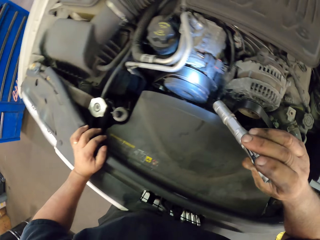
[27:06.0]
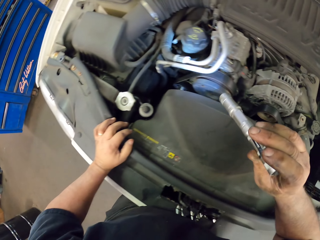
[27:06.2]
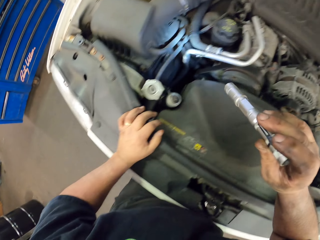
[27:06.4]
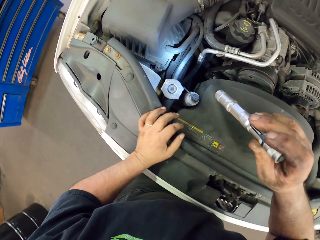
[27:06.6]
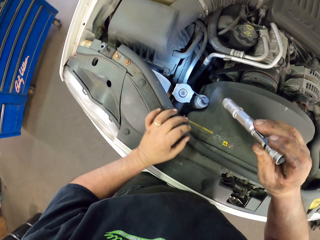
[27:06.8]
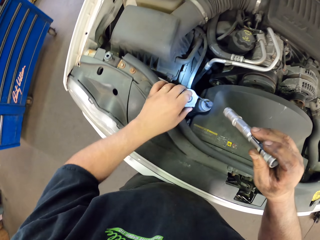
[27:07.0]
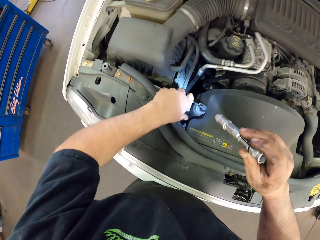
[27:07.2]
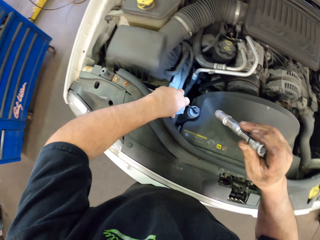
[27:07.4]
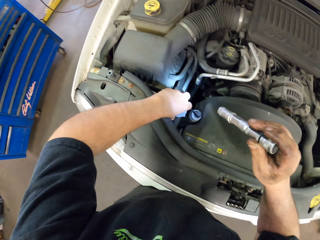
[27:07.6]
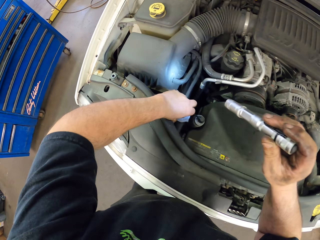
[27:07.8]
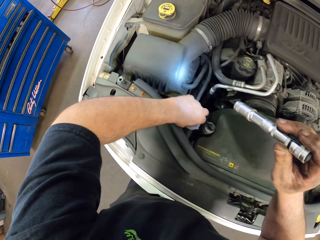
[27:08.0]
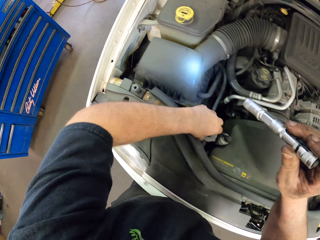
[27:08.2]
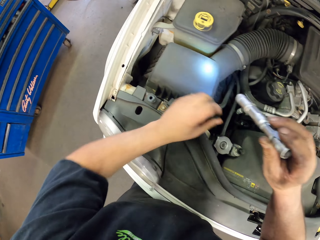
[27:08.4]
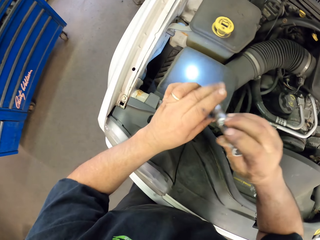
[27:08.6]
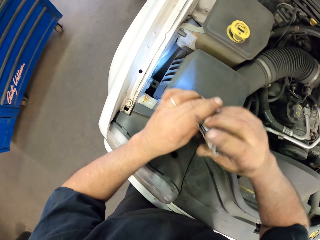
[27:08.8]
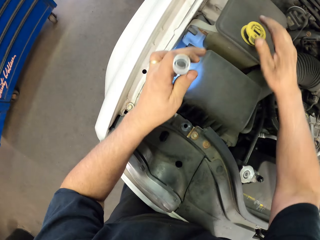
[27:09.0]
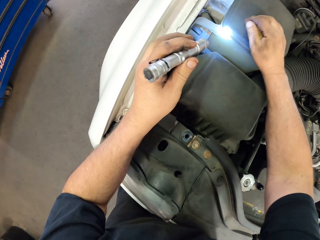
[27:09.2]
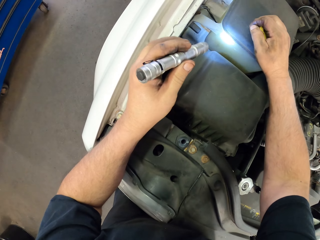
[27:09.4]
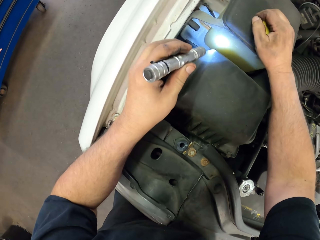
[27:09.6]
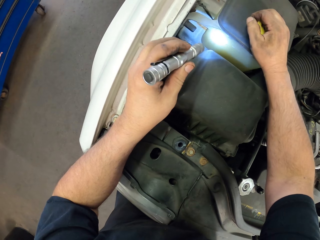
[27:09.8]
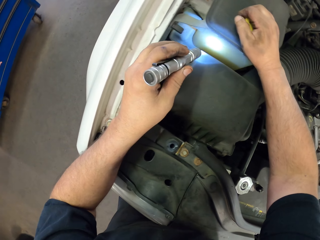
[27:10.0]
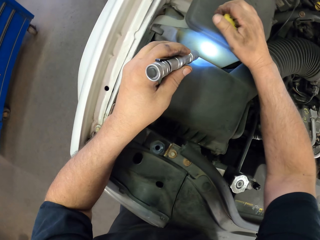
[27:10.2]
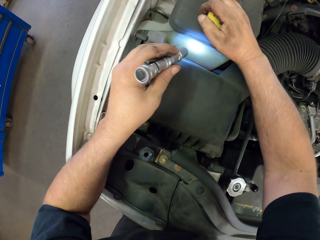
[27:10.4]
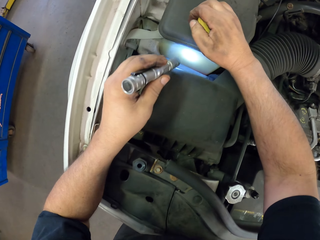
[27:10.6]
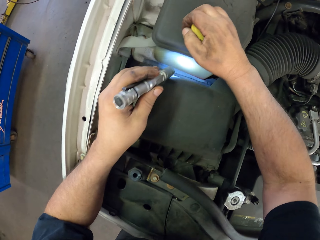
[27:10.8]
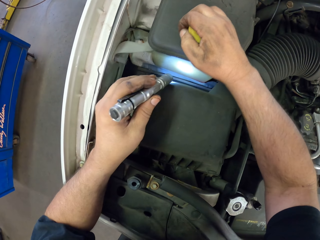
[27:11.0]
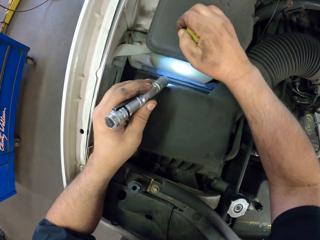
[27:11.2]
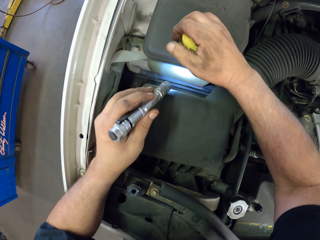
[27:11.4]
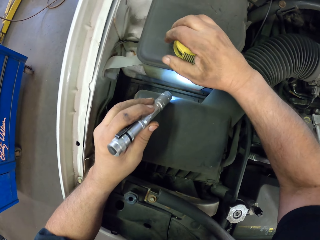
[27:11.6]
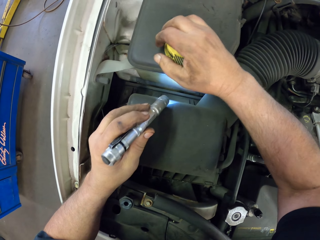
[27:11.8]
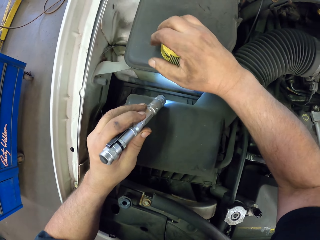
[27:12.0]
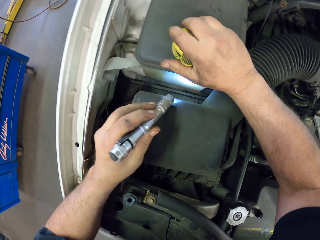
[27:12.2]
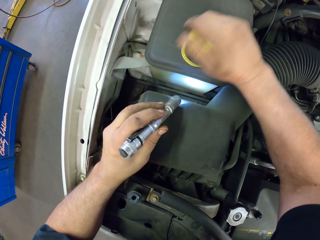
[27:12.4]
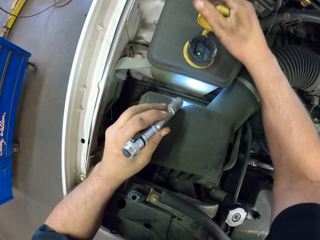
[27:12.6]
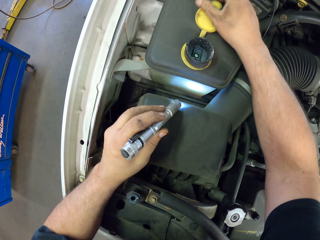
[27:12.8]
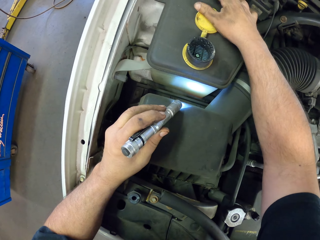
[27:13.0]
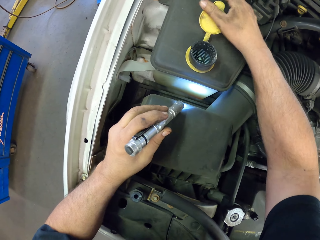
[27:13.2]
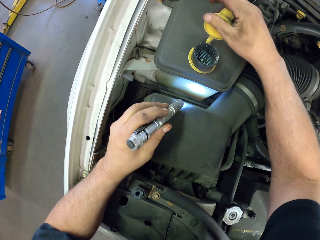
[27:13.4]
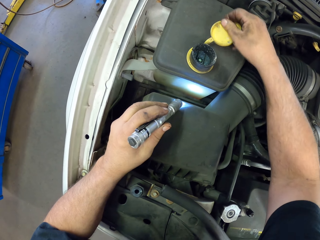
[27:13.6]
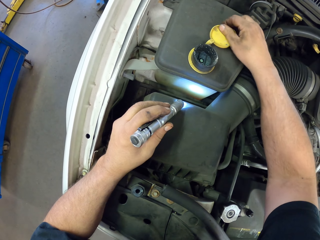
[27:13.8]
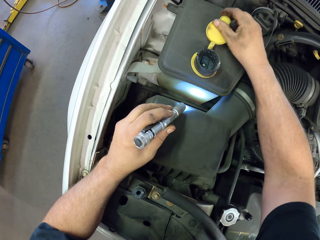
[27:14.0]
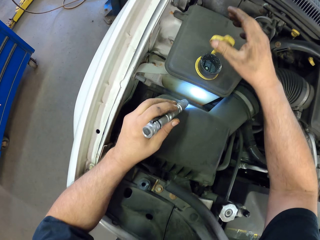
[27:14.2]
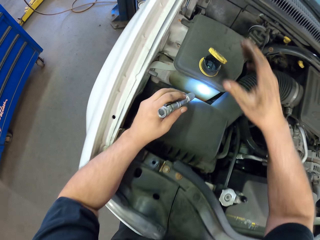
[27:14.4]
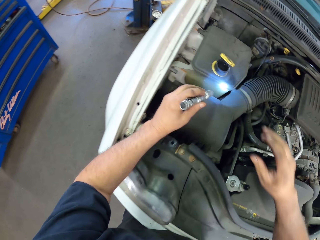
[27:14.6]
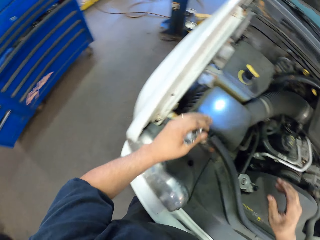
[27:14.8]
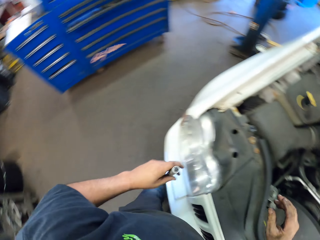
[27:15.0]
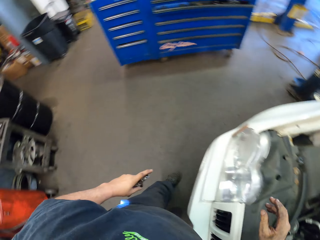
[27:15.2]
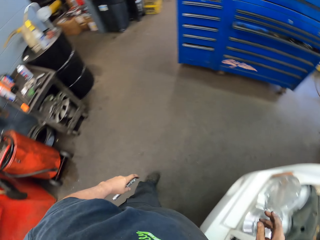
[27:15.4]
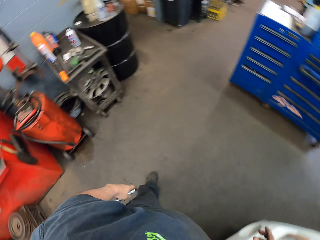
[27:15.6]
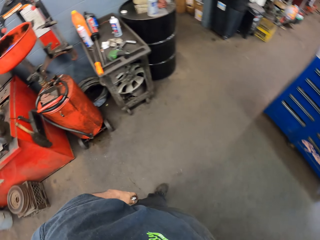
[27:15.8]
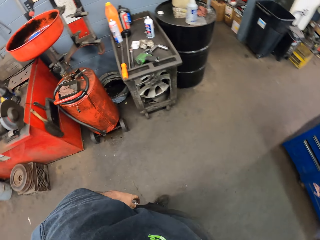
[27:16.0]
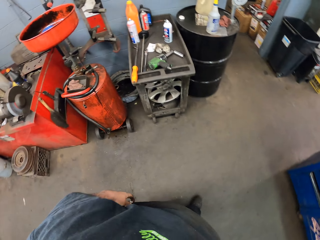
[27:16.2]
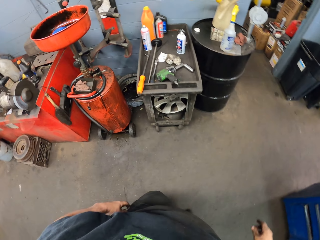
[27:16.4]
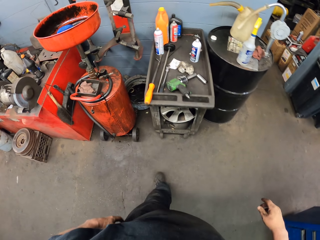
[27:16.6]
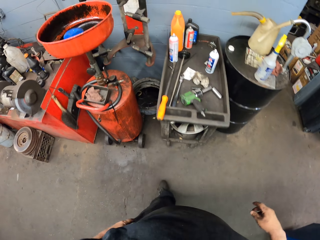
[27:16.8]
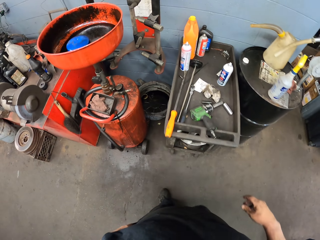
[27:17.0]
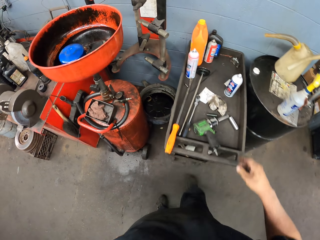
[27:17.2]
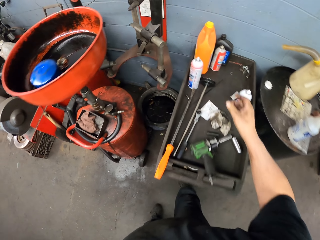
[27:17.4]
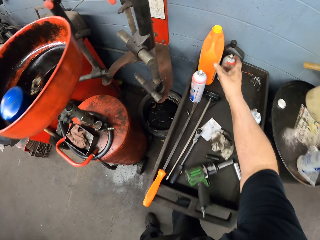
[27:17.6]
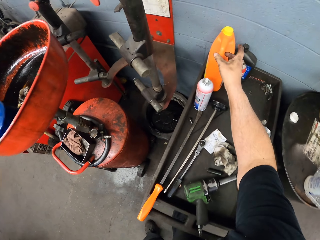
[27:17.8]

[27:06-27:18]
The camera wearer tightens something with his left hand. He touches the tank. He shakes something. He tightens something with his right hand. He opens the engine or tank with his right hand. He moves around. He turns back and walks forward.

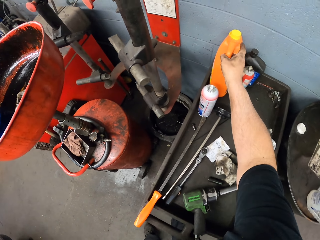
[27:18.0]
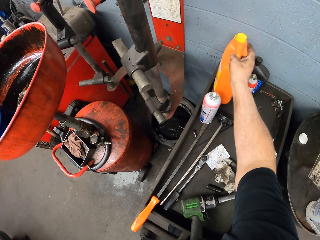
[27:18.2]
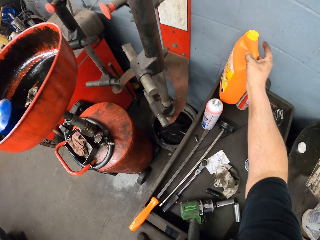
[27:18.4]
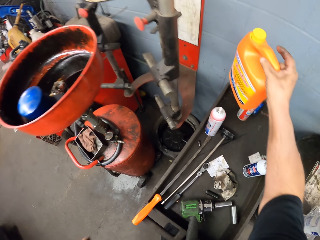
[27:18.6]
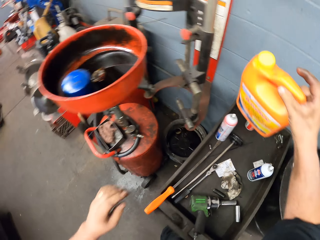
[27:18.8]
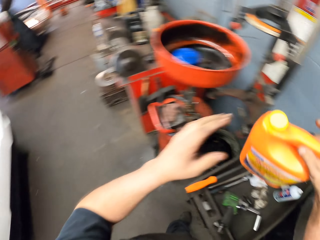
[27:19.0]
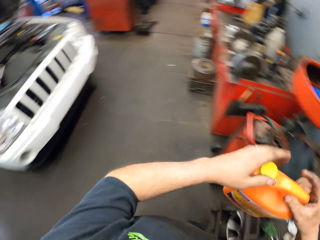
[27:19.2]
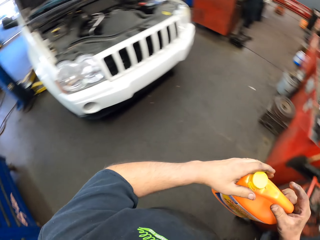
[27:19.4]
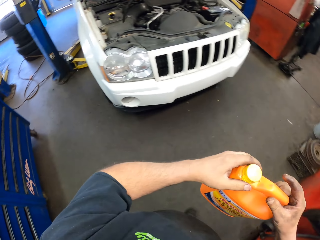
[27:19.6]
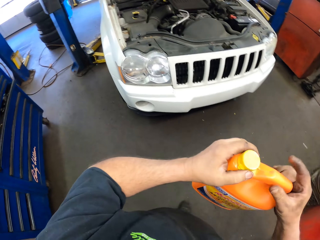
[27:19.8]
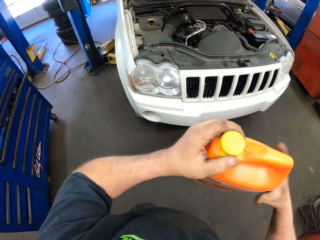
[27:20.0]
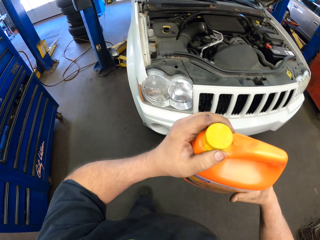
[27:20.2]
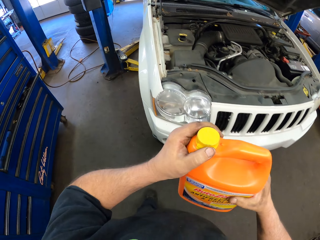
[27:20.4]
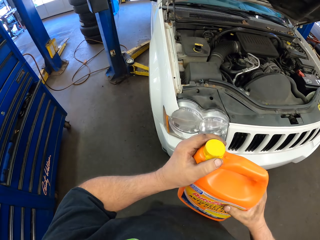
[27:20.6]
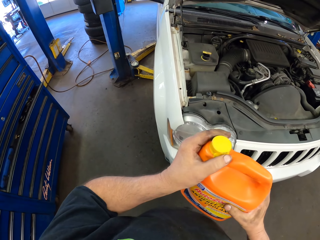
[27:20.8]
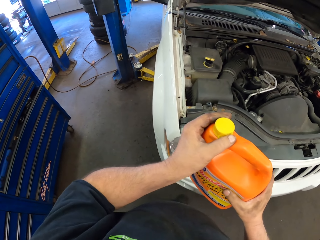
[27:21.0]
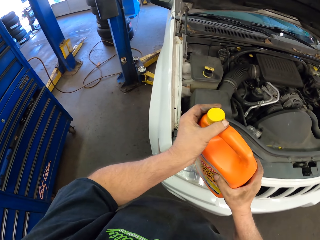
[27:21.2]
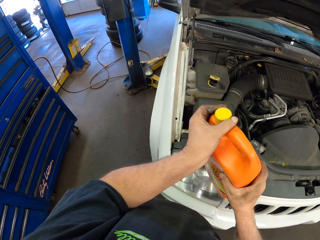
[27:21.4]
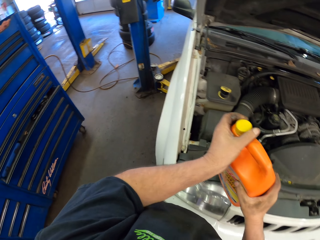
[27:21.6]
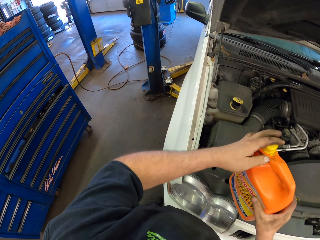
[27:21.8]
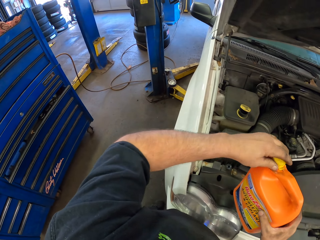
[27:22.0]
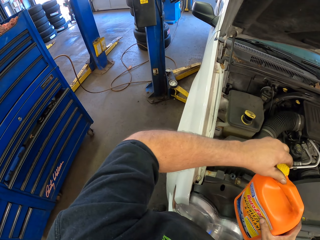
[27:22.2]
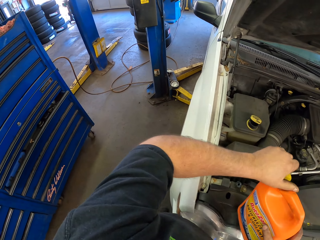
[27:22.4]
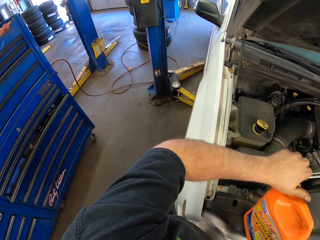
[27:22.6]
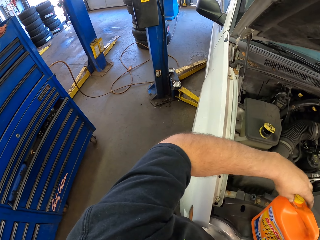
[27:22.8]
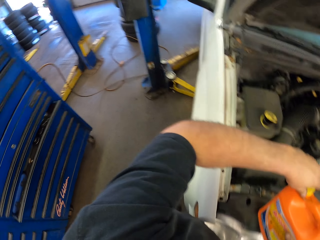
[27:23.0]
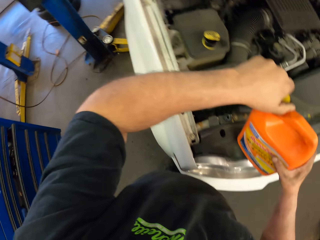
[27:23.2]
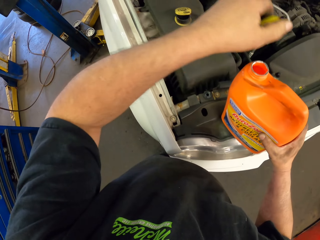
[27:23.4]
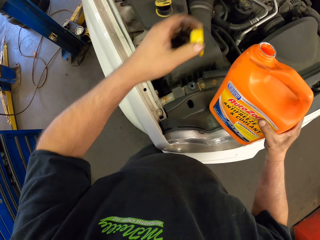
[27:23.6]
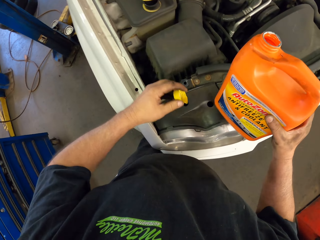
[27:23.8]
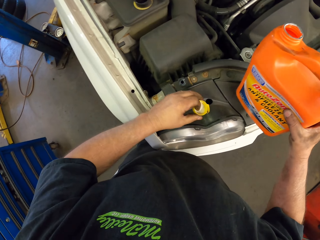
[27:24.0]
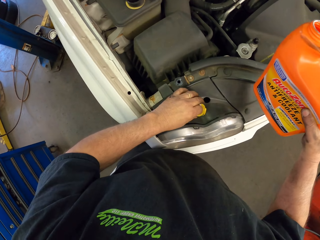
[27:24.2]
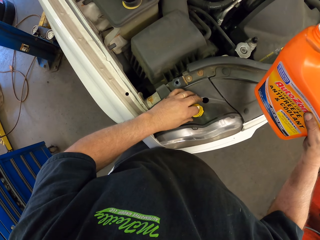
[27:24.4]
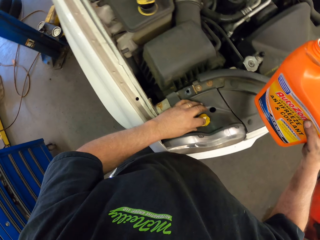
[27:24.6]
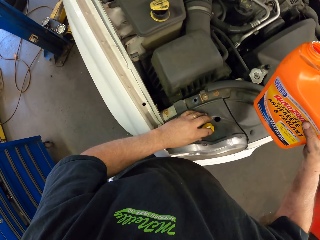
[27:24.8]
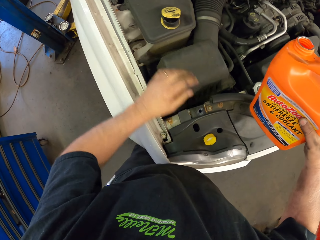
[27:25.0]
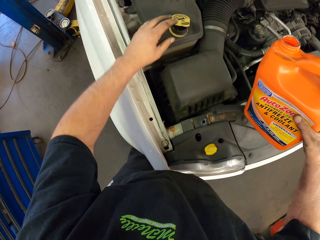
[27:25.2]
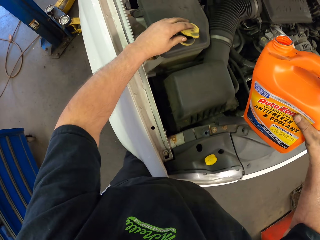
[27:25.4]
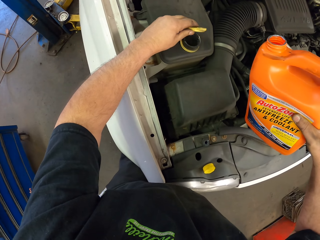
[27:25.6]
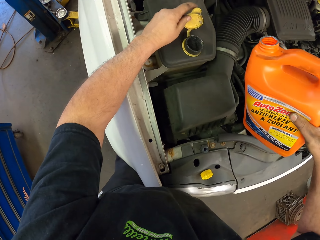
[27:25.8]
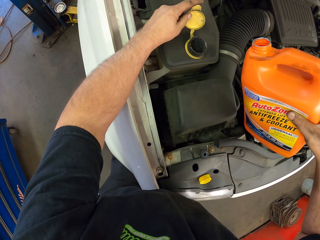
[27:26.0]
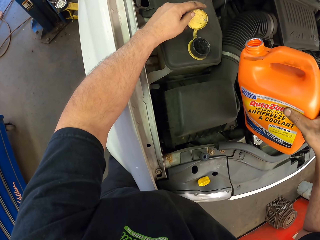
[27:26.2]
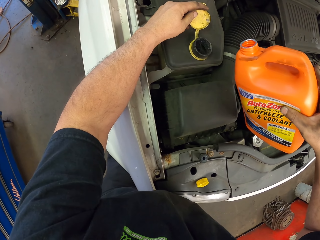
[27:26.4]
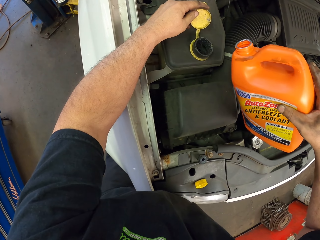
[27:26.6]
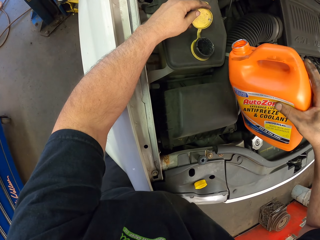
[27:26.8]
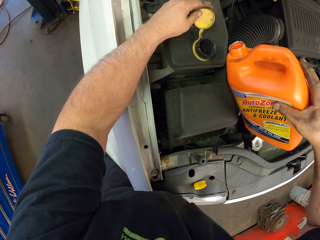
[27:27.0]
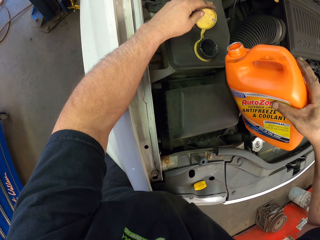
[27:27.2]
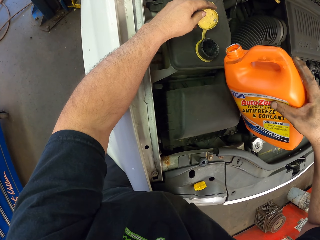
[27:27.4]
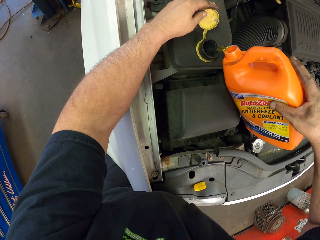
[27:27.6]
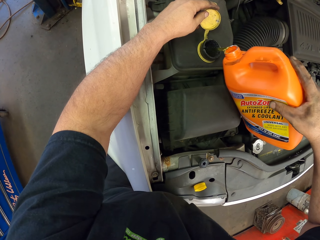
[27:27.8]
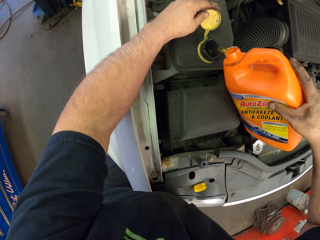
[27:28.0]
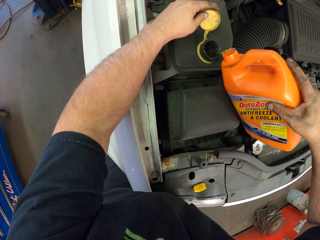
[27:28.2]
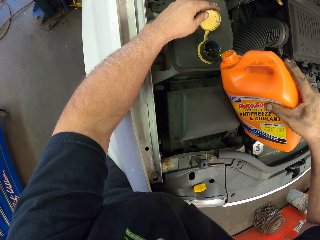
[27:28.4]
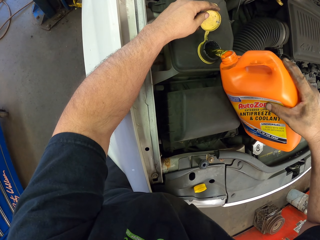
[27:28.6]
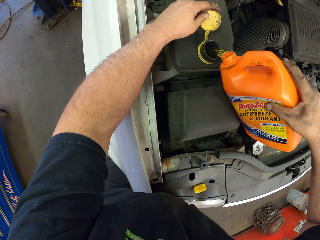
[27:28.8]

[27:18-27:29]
The camera wearer picks up a bottle of antifreeze and coolant or engine oil. They walk forward. They hold the bottle with both hands. They open the bottle of antifreeze and coolant. They put down the bottle lid. They pour the antifreeze and coolant in the coolant level sensor.
